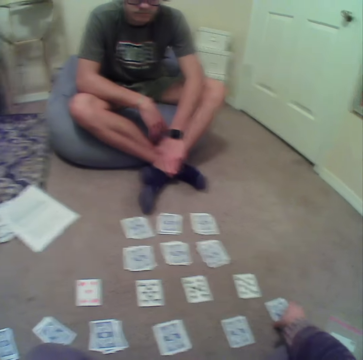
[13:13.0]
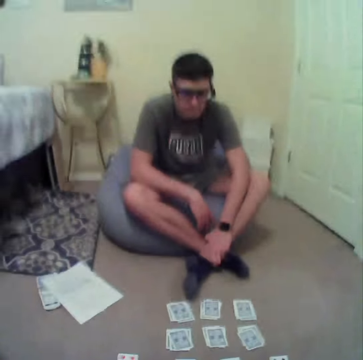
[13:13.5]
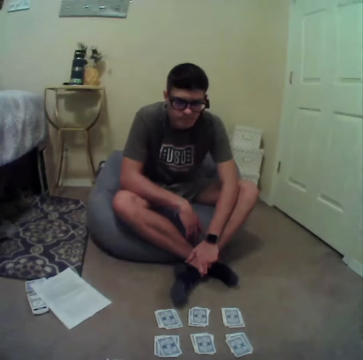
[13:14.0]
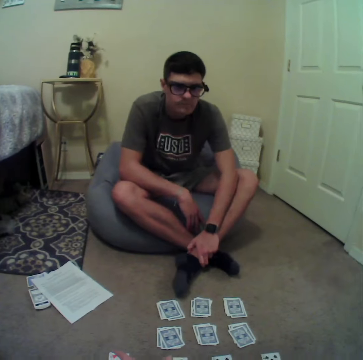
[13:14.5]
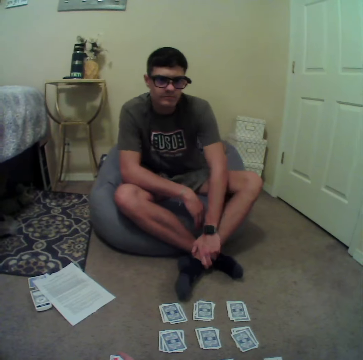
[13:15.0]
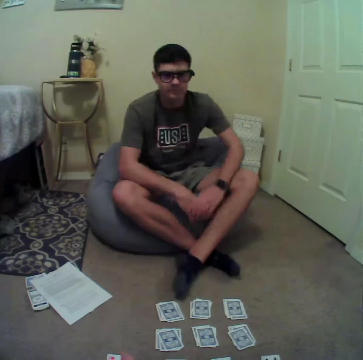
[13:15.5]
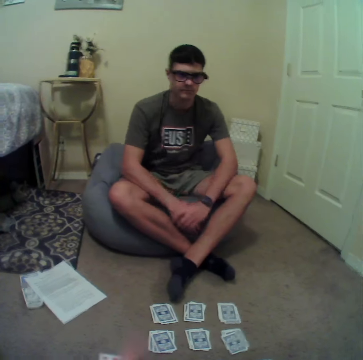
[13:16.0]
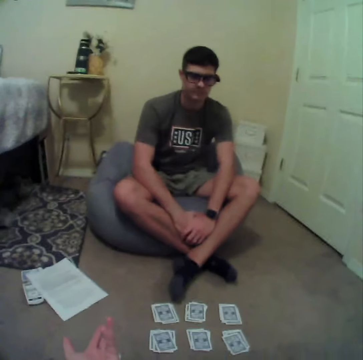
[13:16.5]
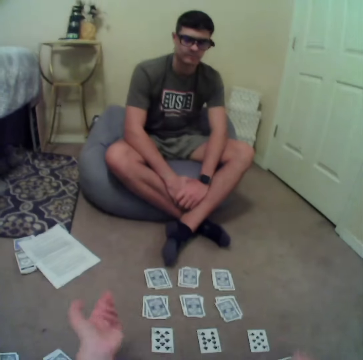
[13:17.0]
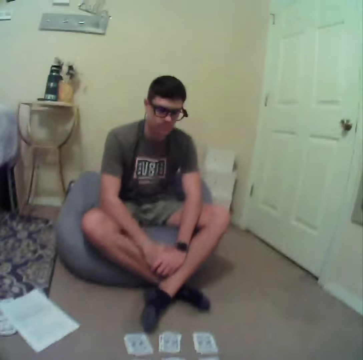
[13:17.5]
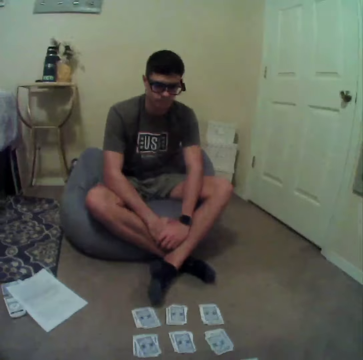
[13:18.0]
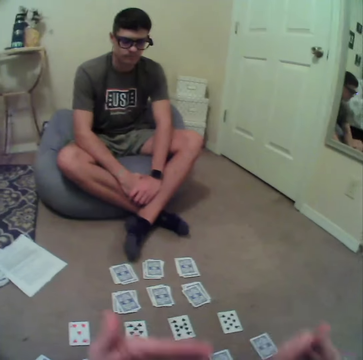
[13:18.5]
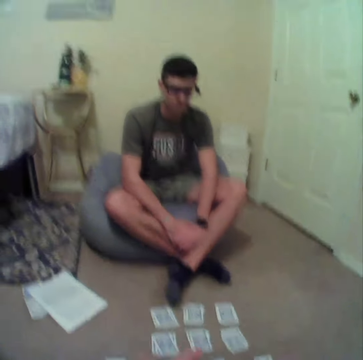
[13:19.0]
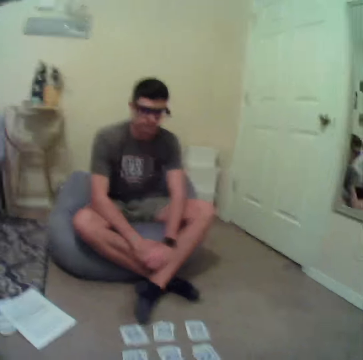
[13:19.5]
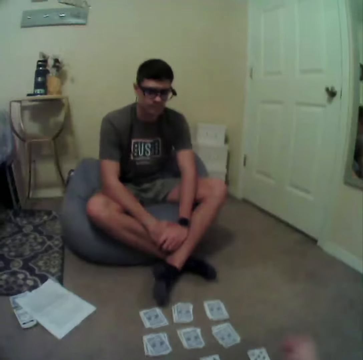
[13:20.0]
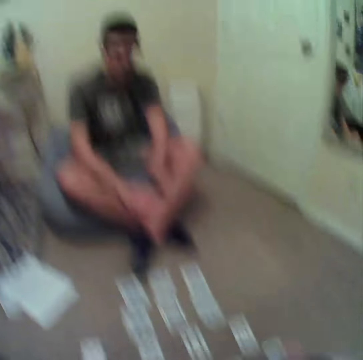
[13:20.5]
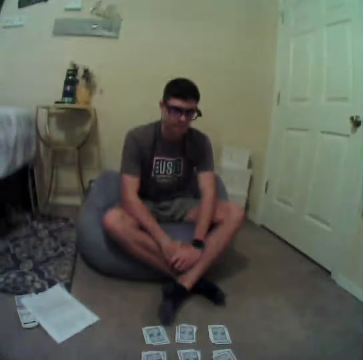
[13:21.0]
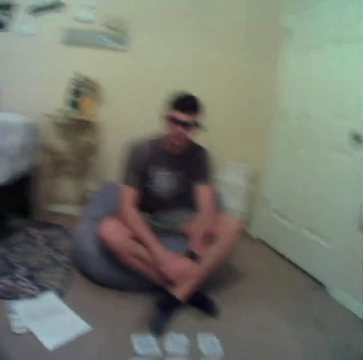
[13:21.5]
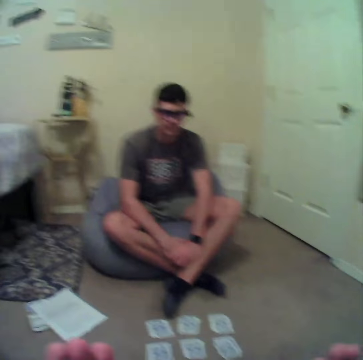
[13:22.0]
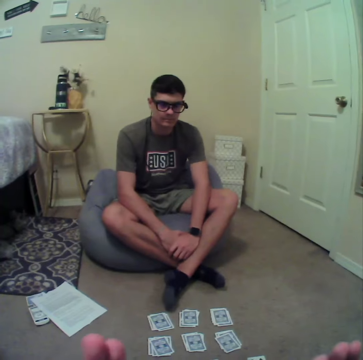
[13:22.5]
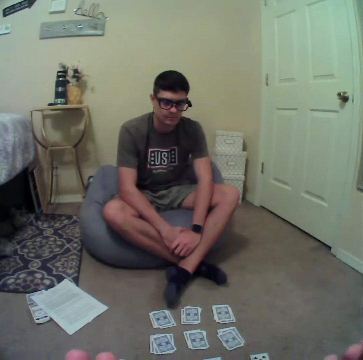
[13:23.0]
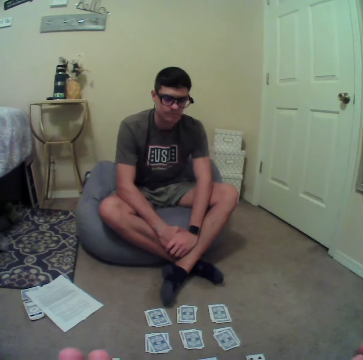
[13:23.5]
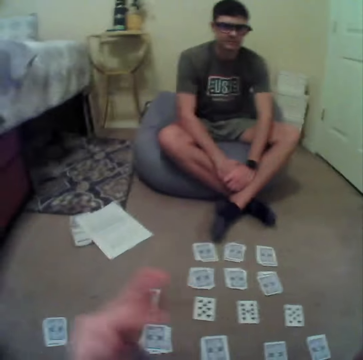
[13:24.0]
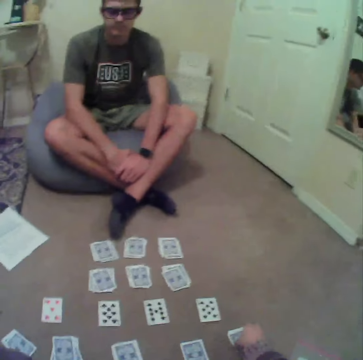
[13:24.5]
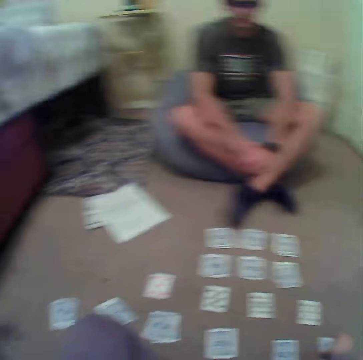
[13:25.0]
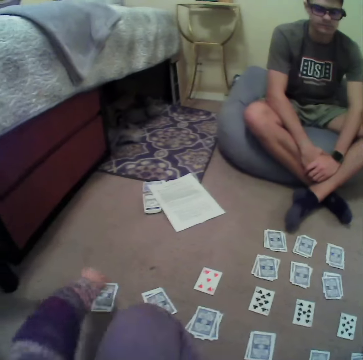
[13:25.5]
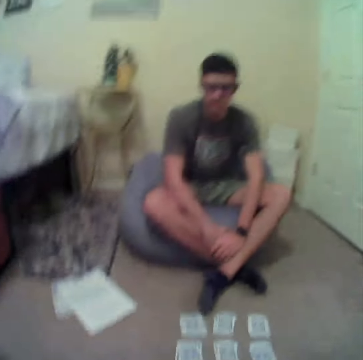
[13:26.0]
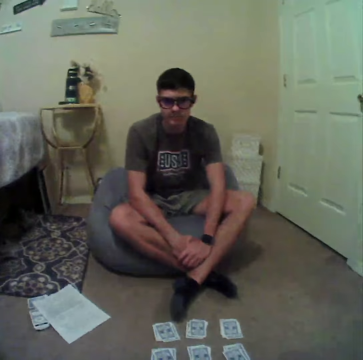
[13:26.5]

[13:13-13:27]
The camera wearer talks to a man and explains the game to the man.

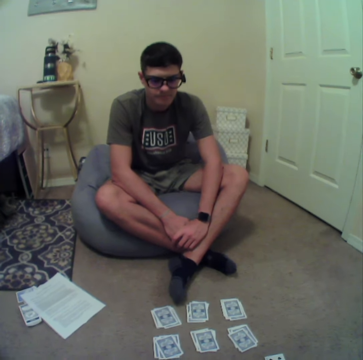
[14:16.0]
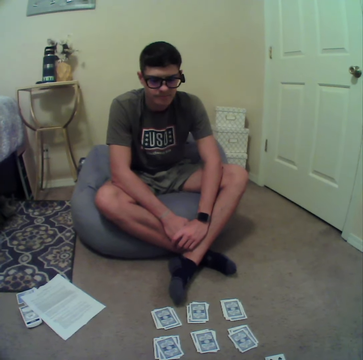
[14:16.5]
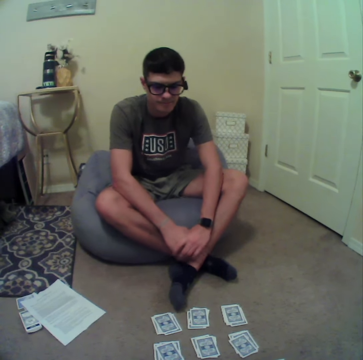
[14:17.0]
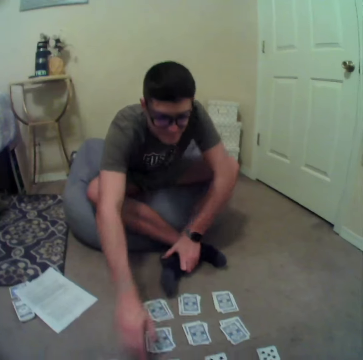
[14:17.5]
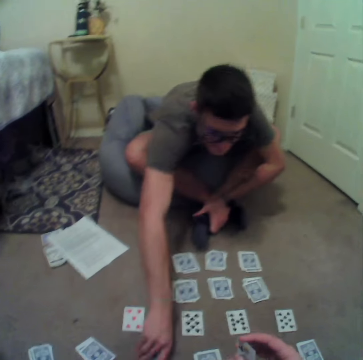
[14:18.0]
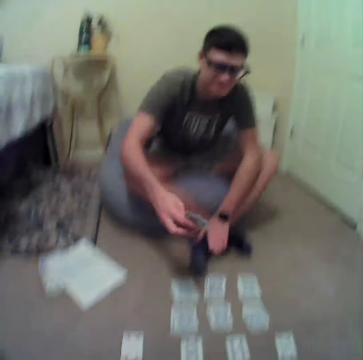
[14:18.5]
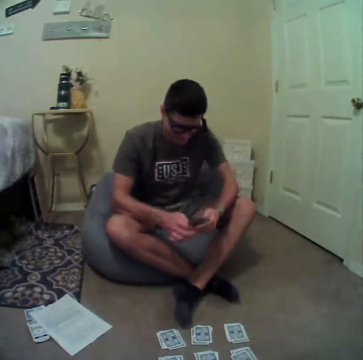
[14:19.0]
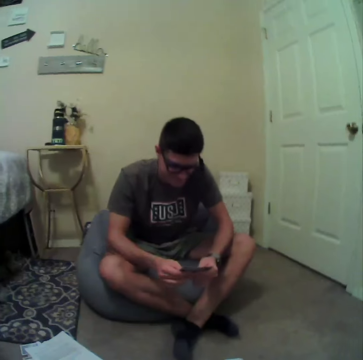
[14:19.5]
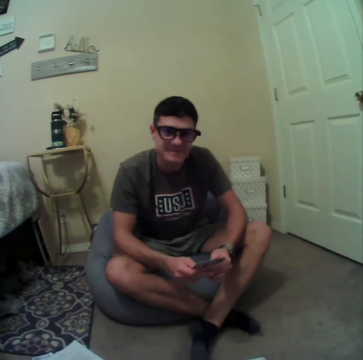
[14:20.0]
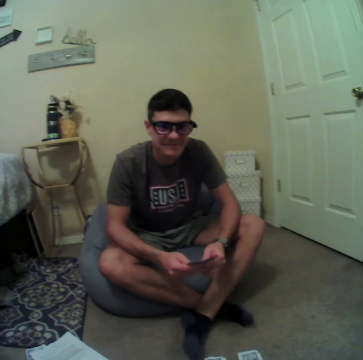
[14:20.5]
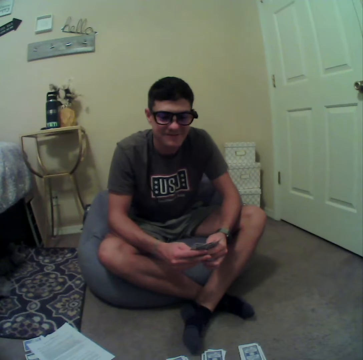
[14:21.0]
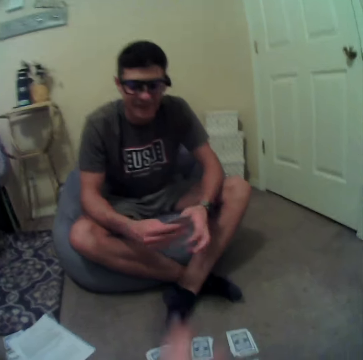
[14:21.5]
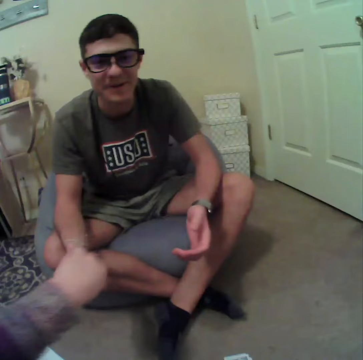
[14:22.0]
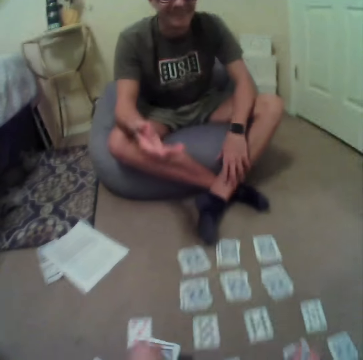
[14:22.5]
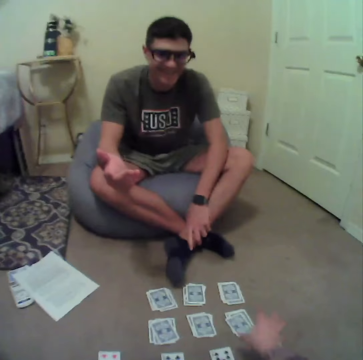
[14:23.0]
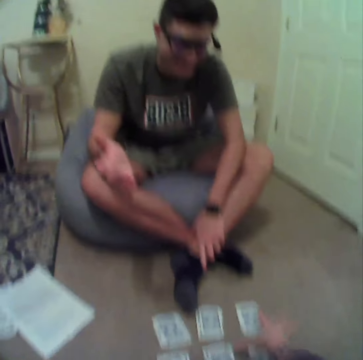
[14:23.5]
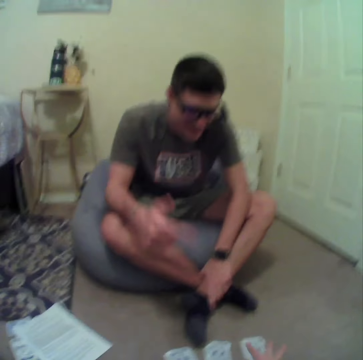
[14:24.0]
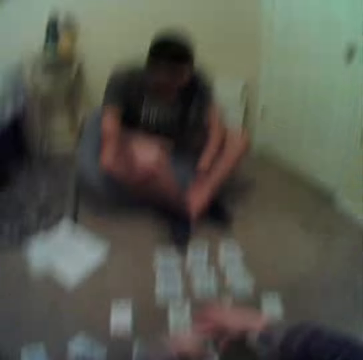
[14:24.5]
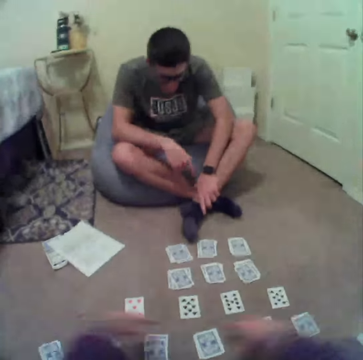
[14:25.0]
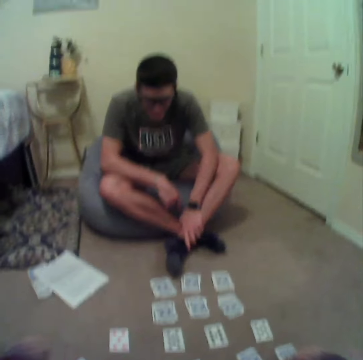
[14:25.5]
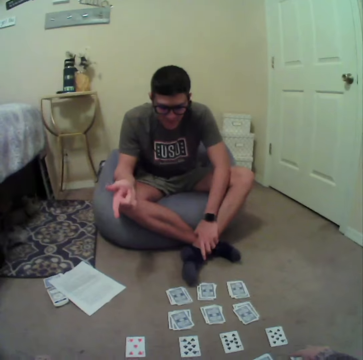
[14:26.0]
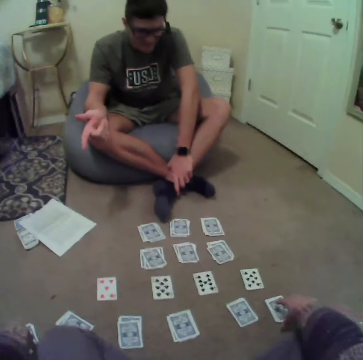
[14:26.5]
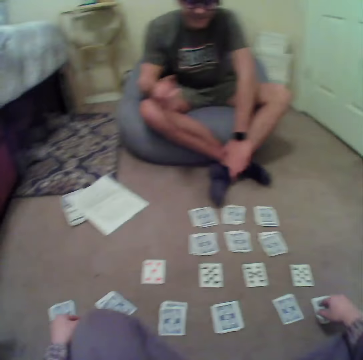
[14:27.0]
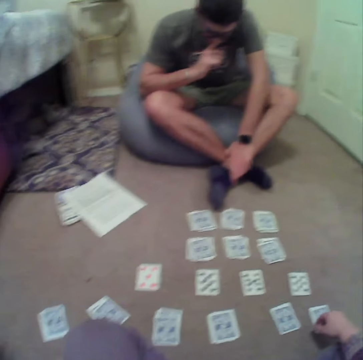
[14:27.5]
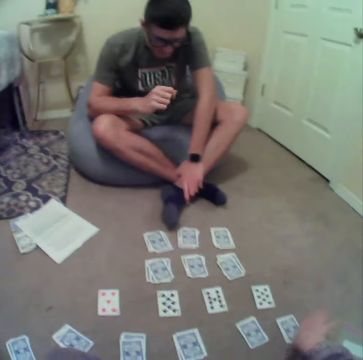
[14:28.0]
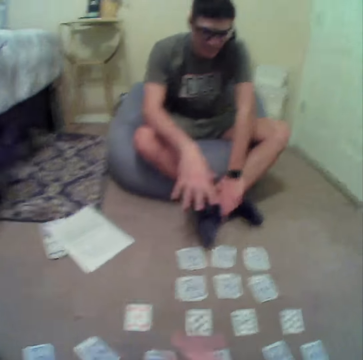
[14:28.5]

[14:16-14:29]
A man picks the card from the floor. The camera wearer takes the cards from the man. They align the cards on the floor.

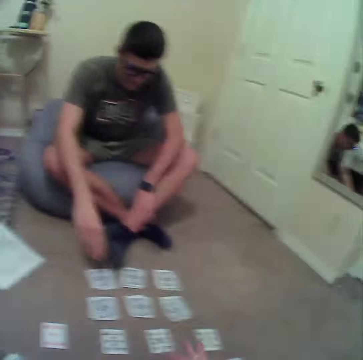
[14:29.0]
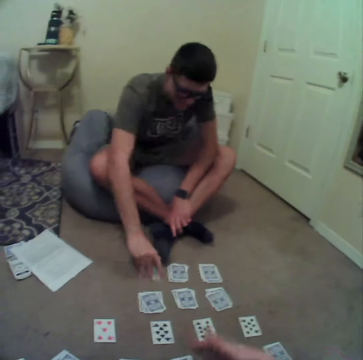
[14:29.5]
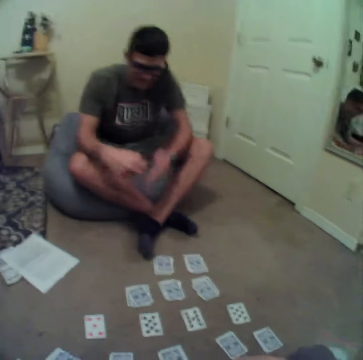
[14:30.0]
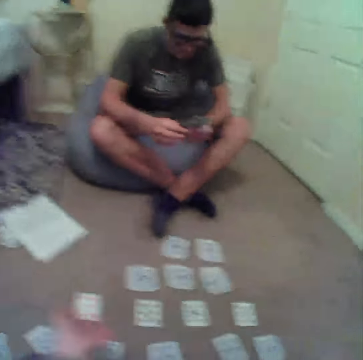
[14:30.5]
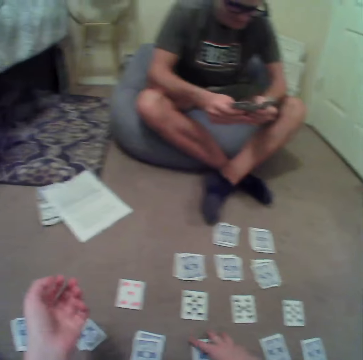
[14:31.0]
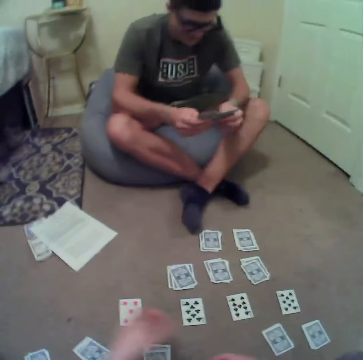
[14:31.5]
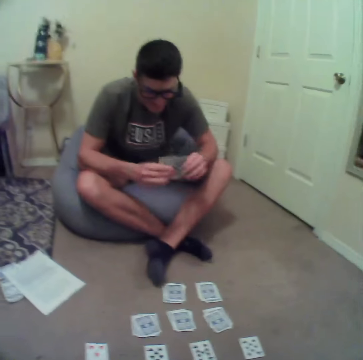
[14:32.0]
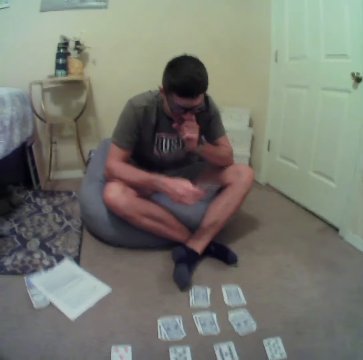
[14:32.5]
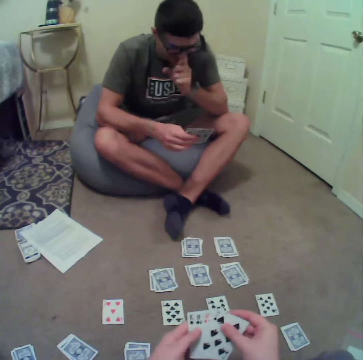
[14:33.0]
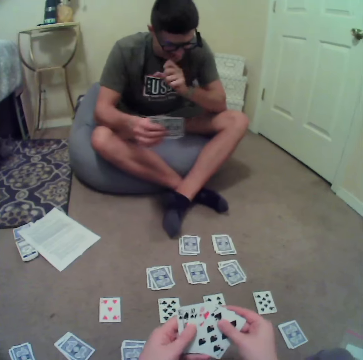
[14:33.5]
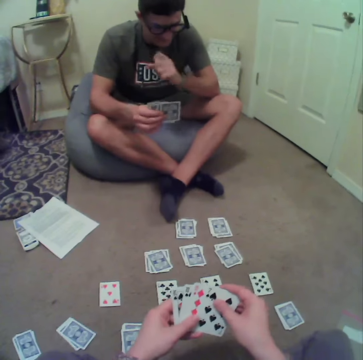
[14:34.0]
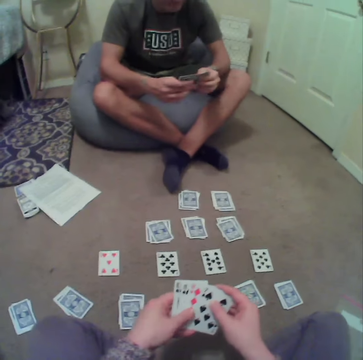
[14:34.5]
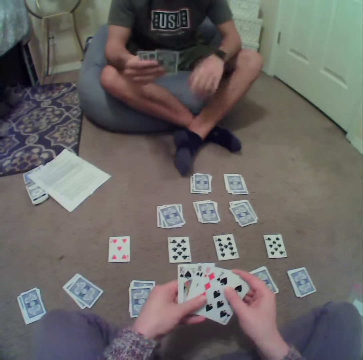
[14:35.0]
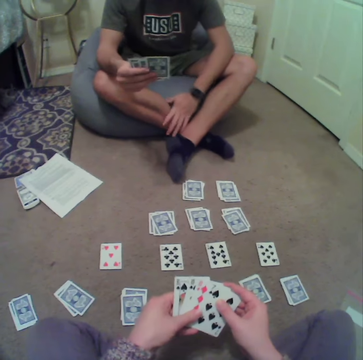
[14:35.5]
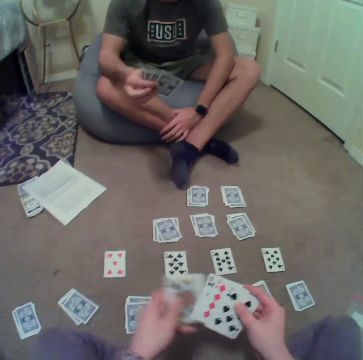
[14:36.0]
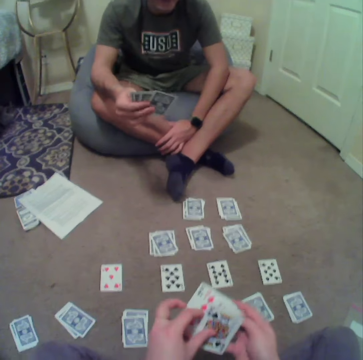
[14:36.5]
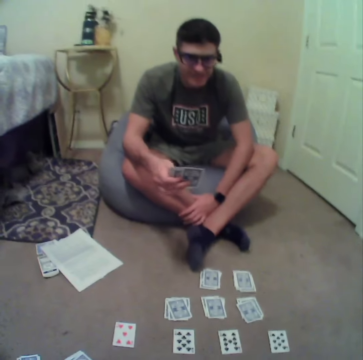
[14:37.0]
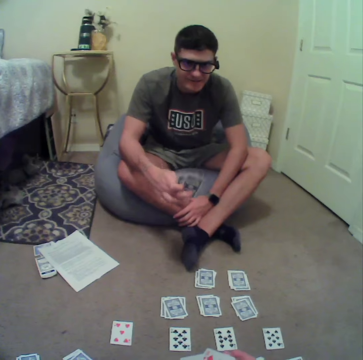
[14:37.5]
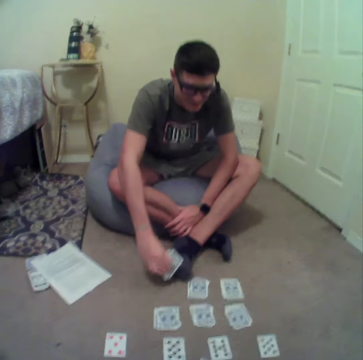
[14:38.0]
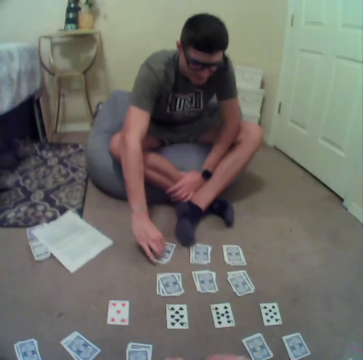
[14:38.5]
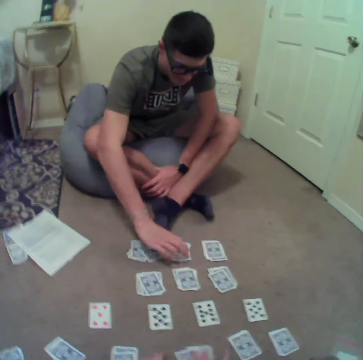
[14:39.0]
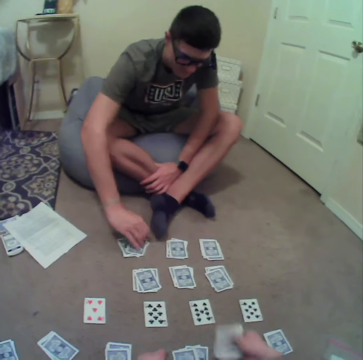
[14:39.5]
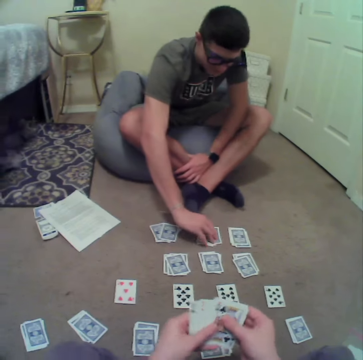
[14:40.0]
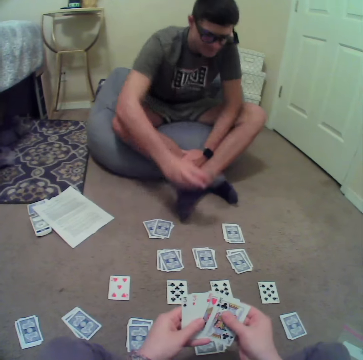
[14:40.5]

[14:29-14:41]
A man picks the cards from the floor. The camera wearer aligns the cards at hands. They shuffle the cards. The man puts the cards on the floor.
